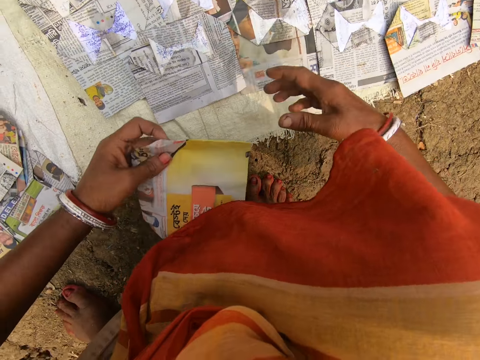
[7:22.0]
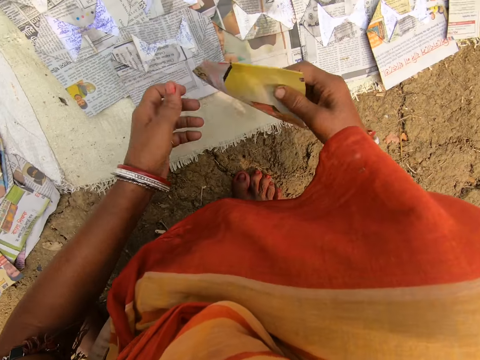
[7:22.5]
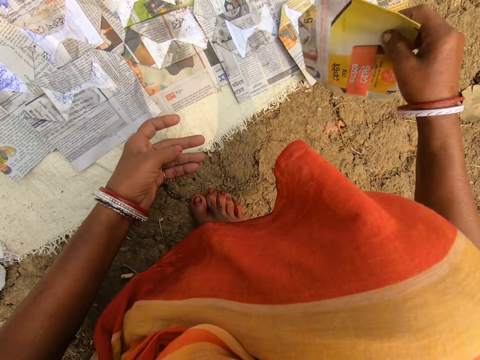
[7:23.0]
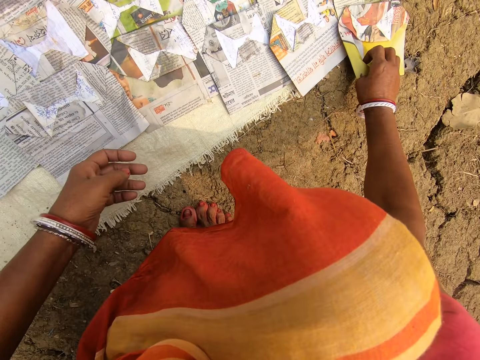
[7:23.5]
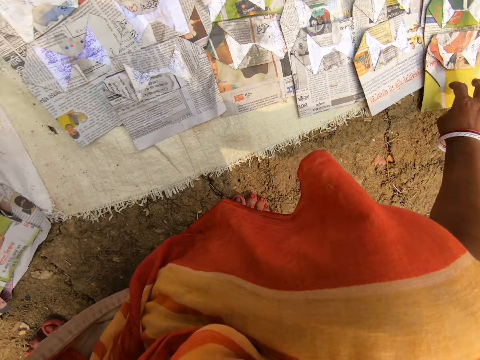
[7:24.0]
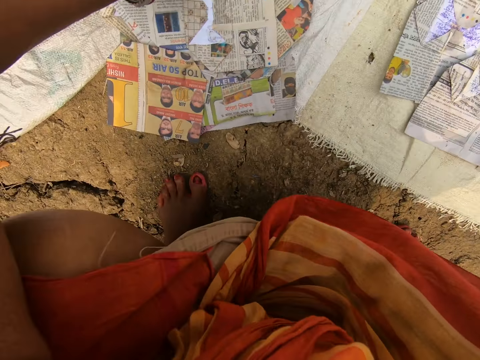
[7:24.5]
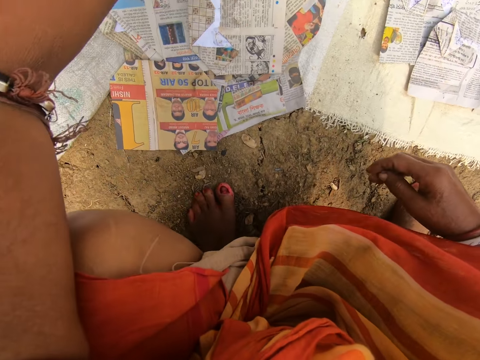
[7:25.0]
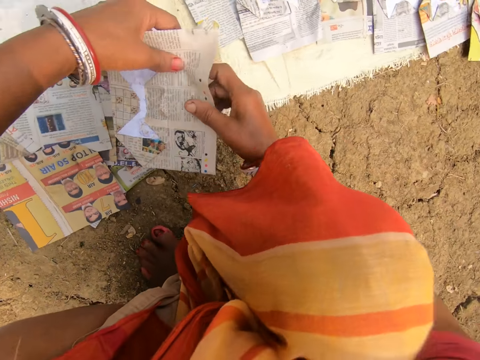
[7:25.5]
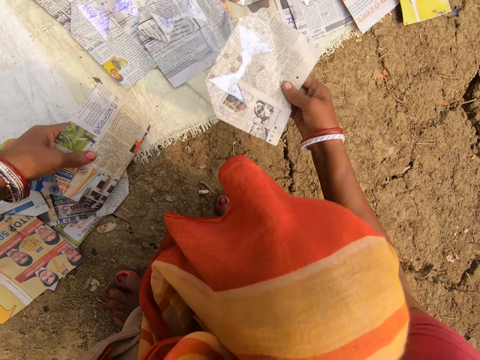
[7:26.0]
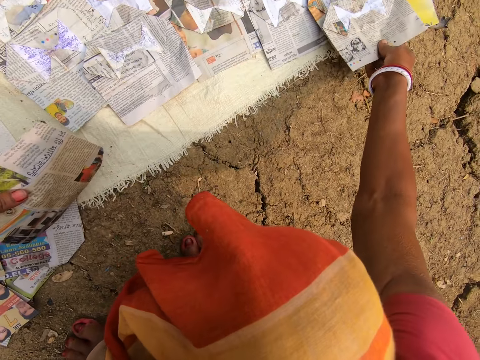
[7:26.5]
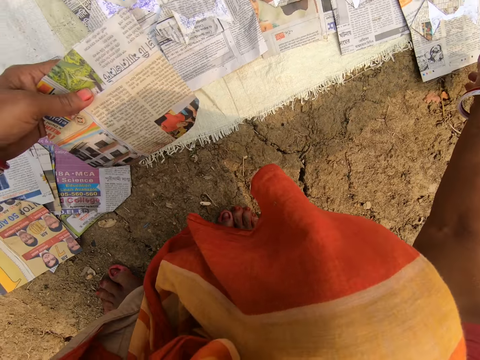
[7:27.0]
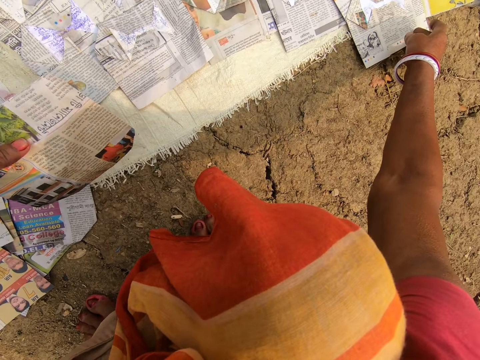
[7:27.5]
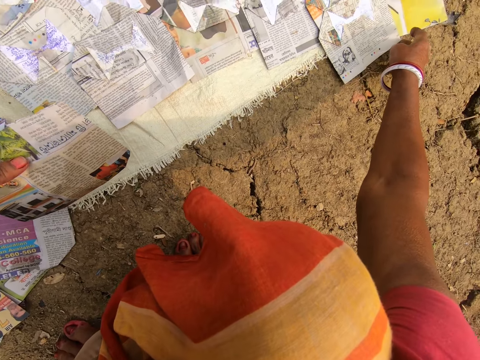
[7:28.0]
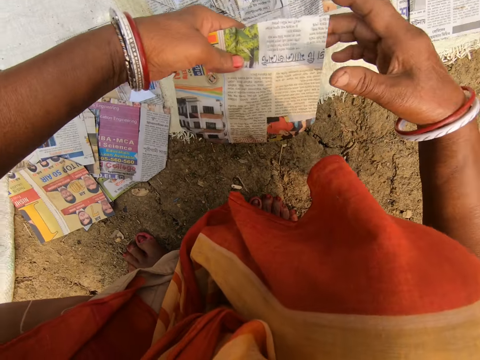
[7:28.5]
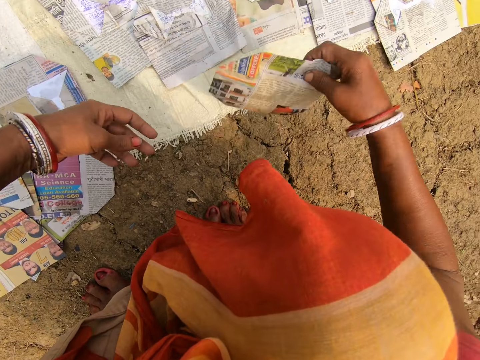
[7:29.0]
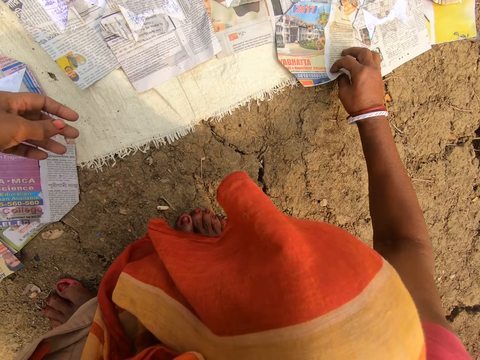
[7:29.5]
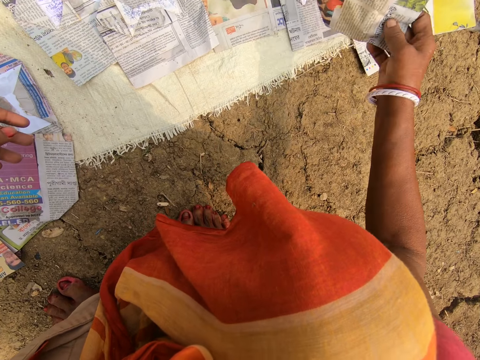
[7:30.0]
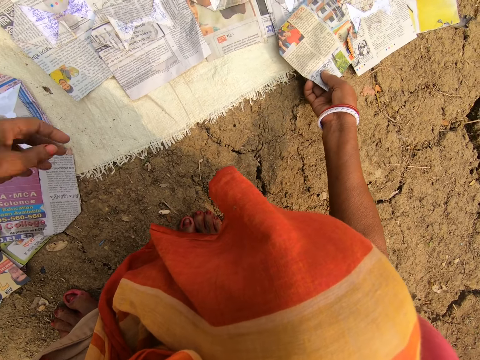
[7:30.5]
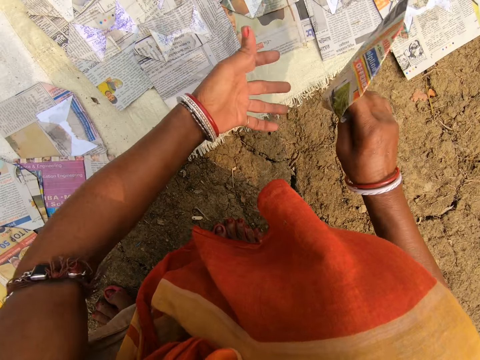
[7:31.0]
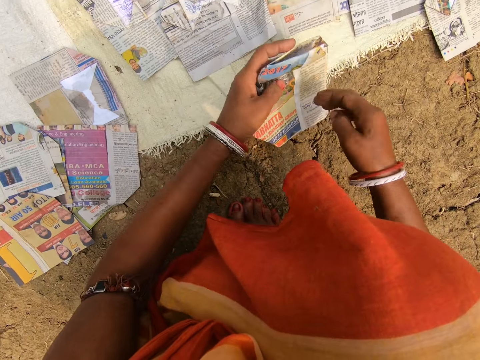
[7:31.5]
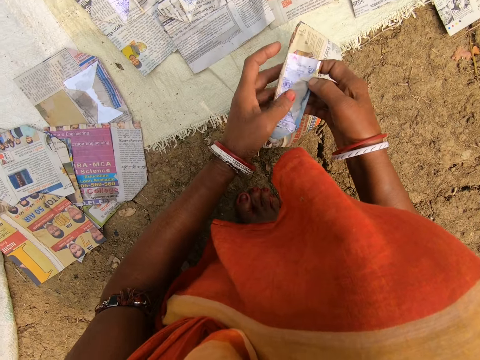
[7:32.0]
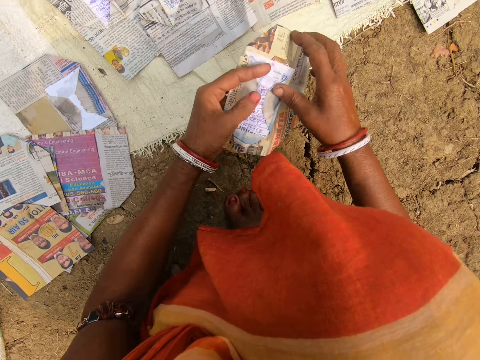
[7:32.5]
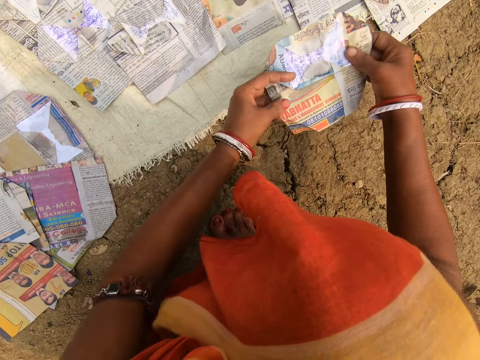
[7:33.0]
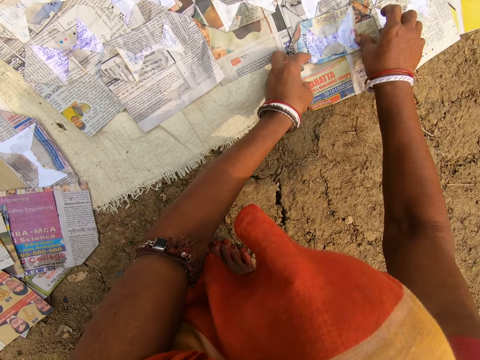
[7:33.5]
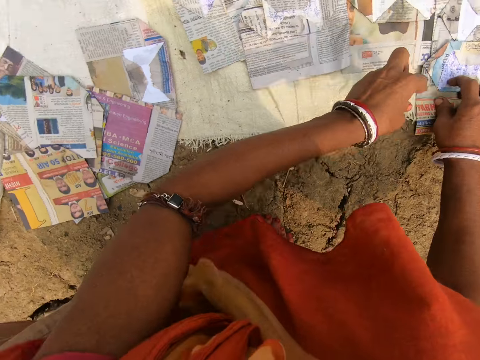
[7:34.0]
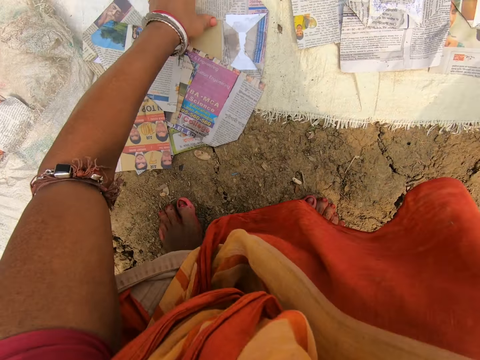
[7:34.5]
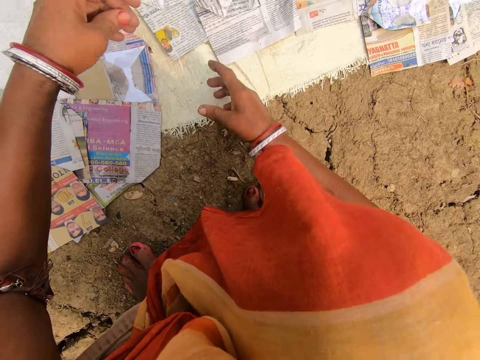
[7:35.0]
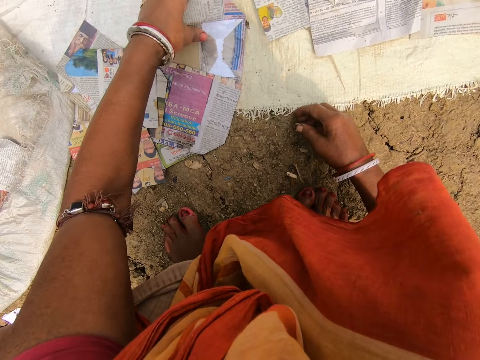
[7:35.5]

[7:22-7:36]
The camera wearer picks up the newspaper. They look around, arrange the newspaper, place the magazine on the sack and look around. They pick up the newspaper, pull the magazine and look around. They arrange the newspaper, place the magazine on the sack and look at the magazine. They pick up the newspaper, arrange the newspaper, place the magazine on the sack and look at the magazine. They pick up a magazine, look at the magazine and unfold the newspaper. They arrange the newspaper, place the magazine on the sack, look at the magazine and look around.

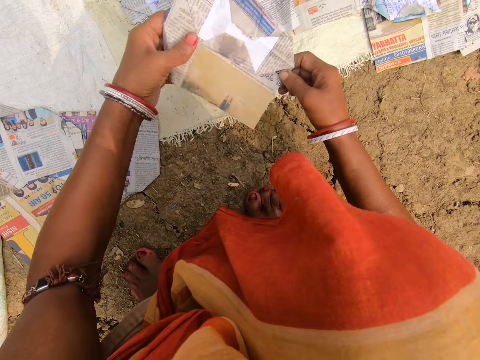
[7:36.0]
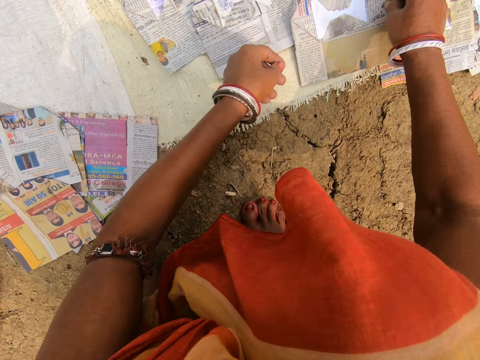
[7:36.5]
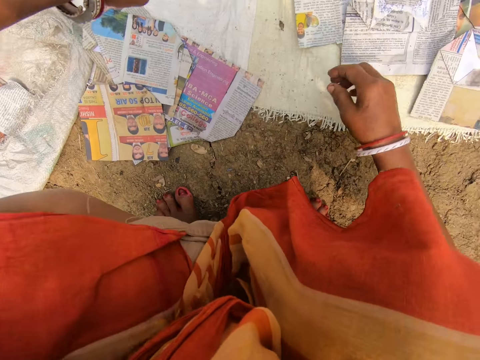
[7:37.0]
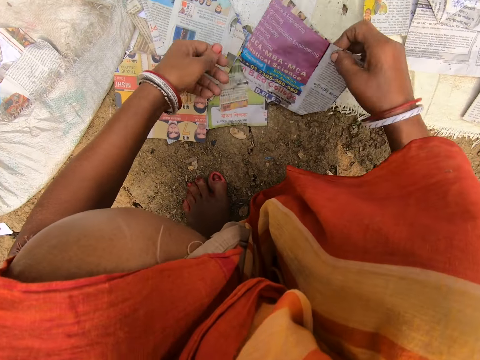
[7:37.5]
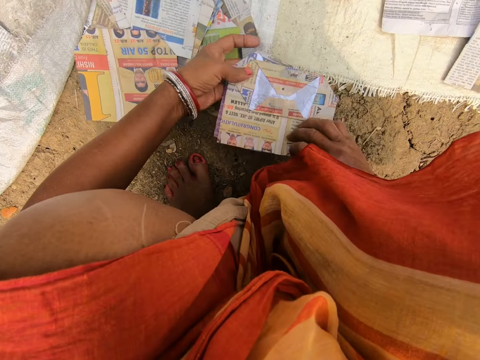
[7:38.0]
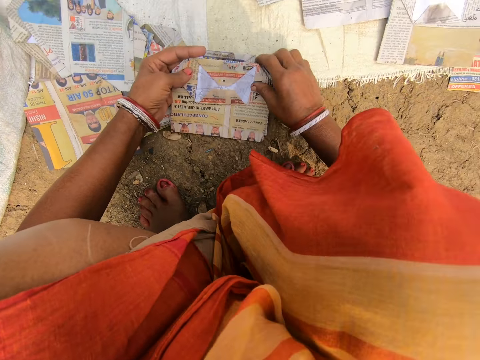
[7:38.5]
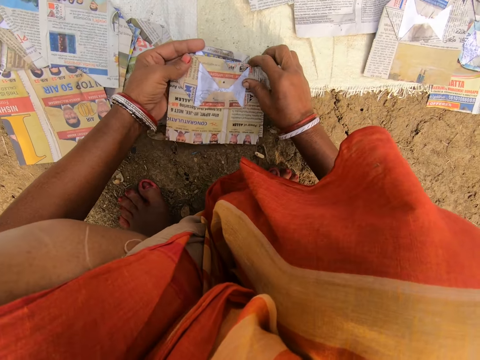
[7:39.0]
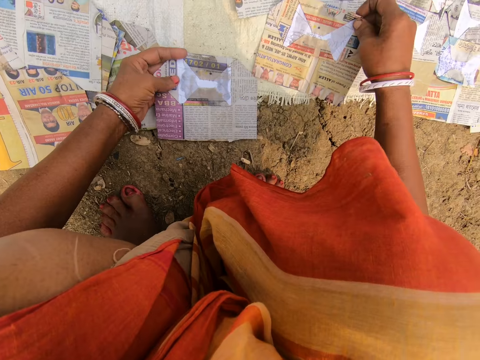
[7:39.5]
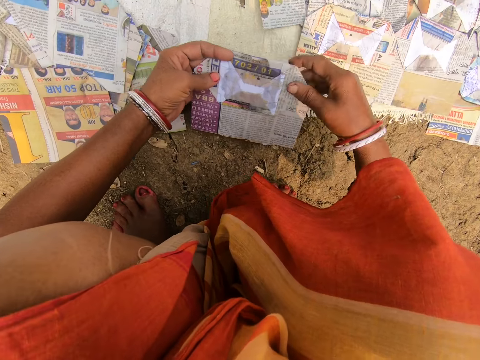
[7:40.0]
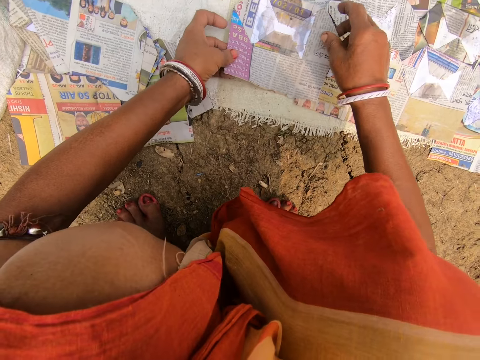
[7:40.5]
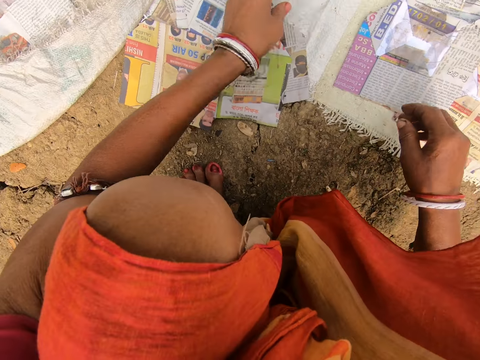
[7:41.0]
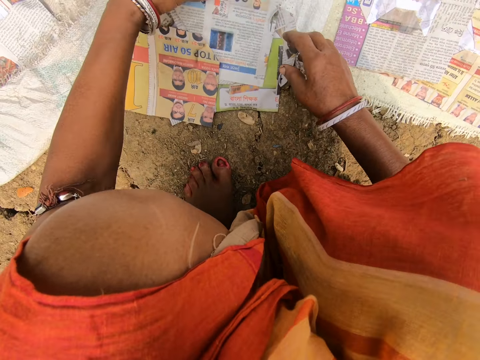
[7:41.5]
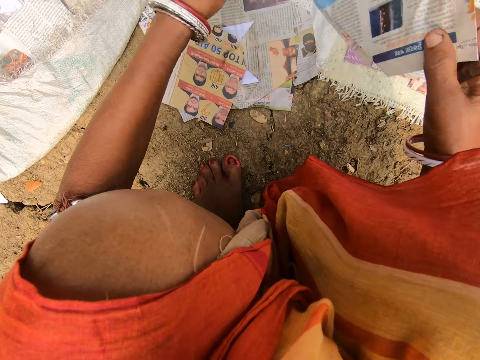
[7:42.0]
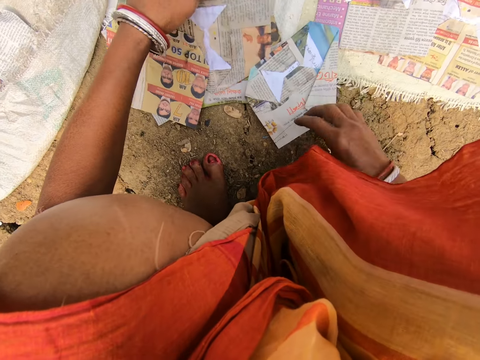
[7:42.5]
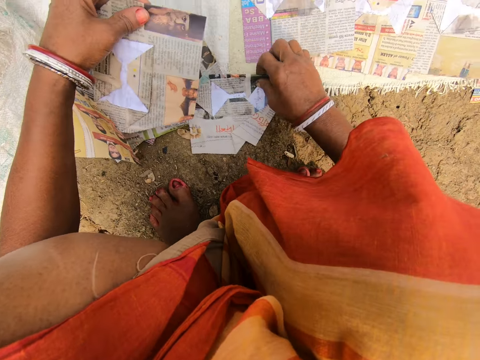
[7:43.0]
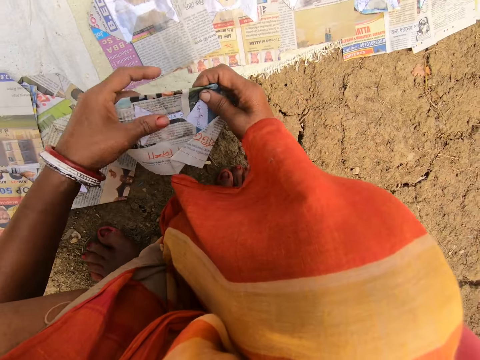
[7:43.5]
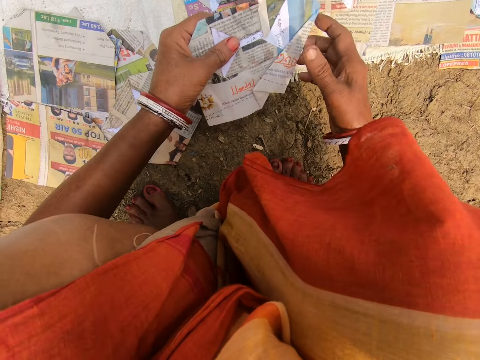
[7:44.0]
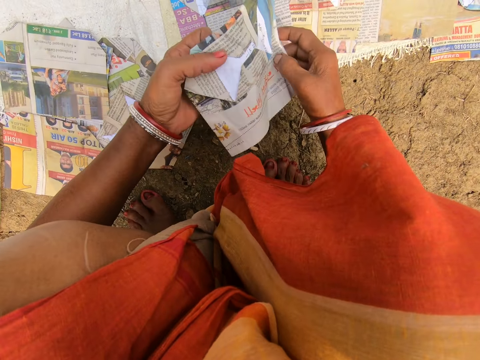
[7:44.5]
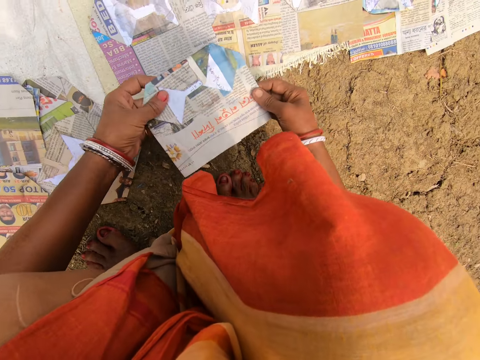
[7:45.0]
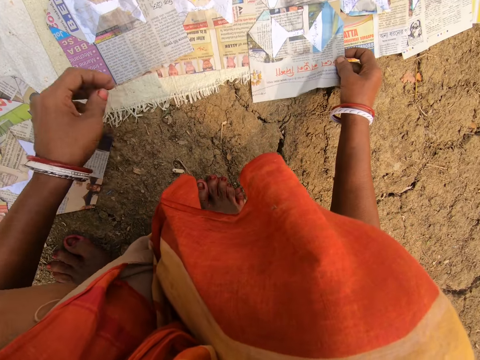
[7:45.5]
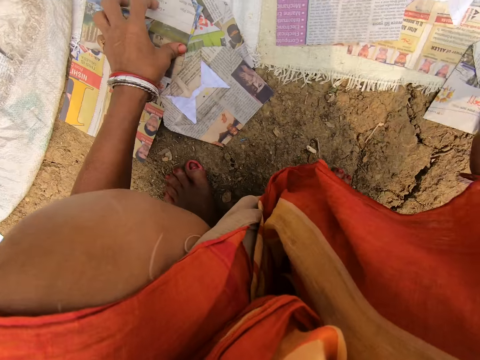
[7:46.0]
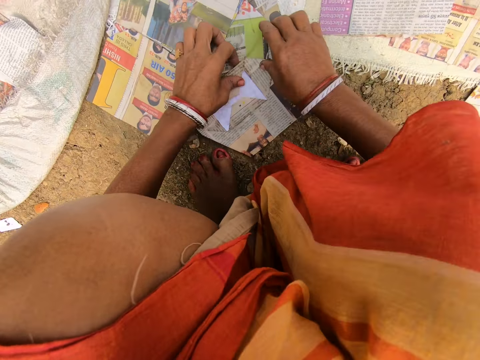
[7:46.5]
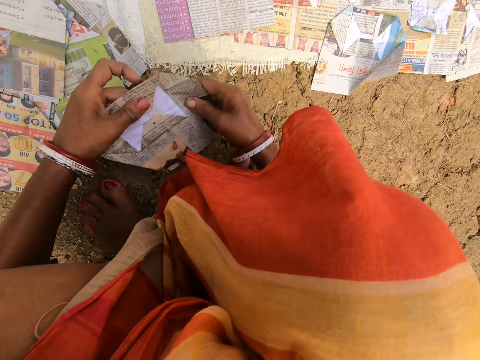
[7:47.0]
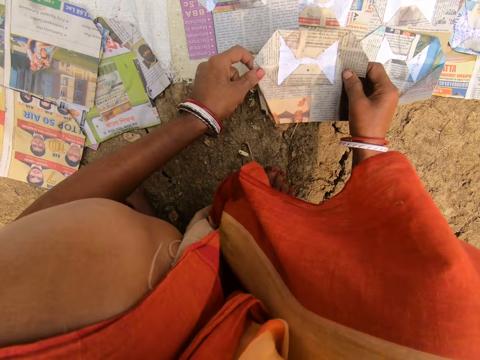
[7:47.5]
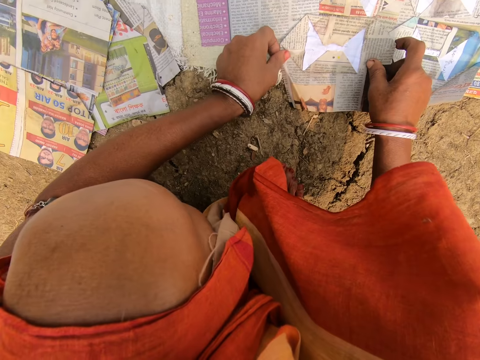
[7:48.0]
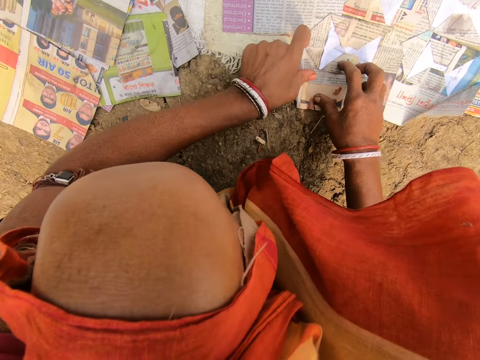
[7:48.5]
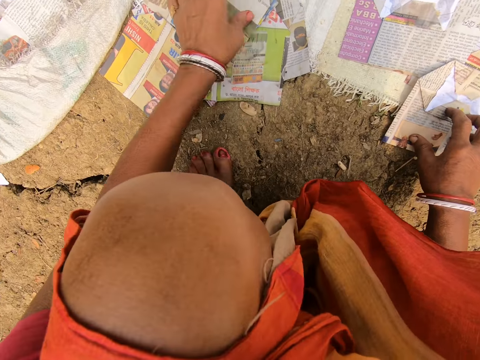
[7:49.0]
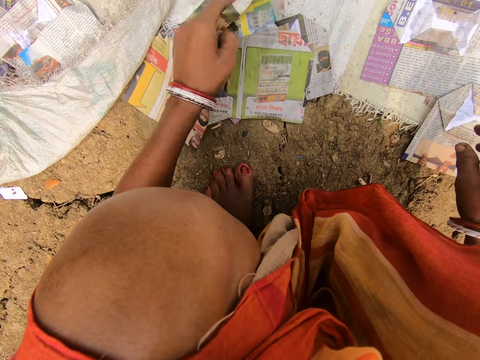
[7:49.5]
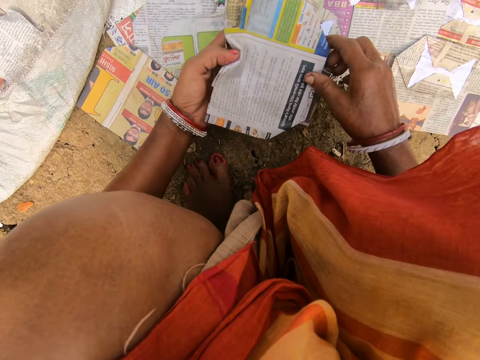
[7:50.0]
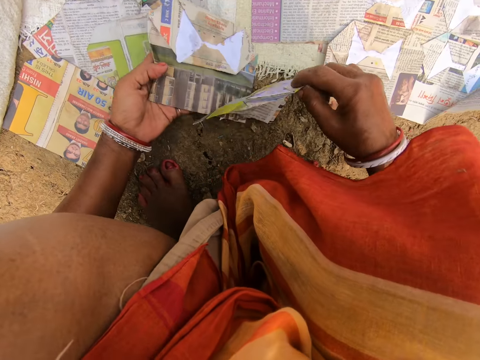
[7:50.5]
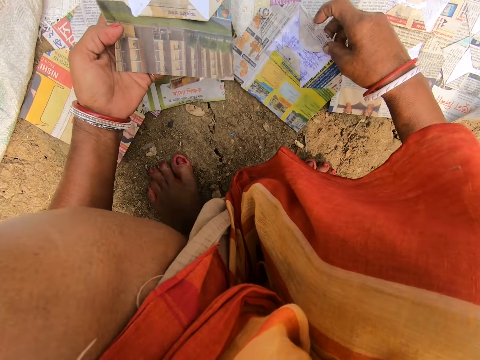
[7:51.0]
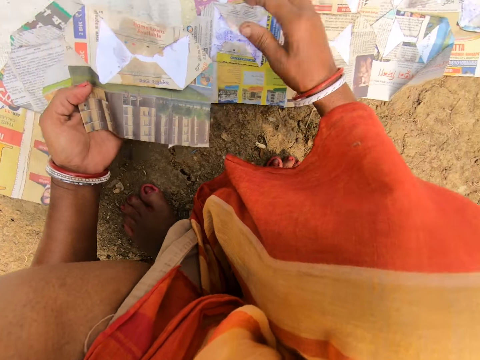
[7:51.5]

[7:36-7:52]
The camera wearer picks up the newspaper. They arrange the newspaper, place the magazine on the sack and look around. They pick up the newspaper and place the magazine on the sack. They look at the magazine, arrange the newspapers, place the magazine on the sack and look around. They pick up the newspapers. They pick up the newspapers again. They place the magazine on the sack, look at the magazine and unfold the newspaper. They arrange the newspaper, place the magazine on the sack and look at the magazine. They pick up the newspapers and look at the magazine. They arrange the newspaper, place the magazine on the sack, look at the magazine and look around. They pick up the newspapers and look at the magazine. They arrange the newspaper and place the magazine on the sack.
